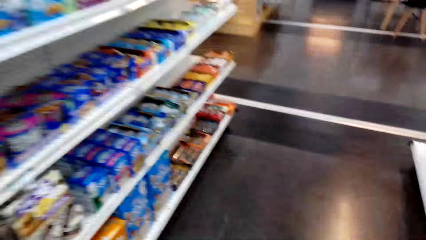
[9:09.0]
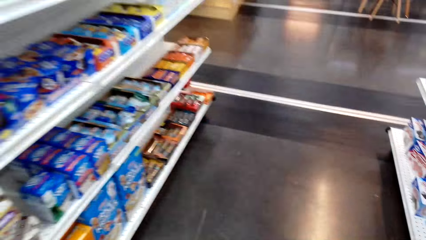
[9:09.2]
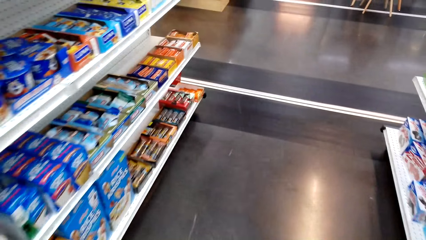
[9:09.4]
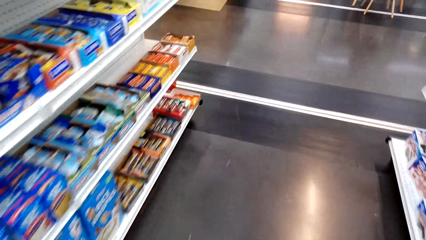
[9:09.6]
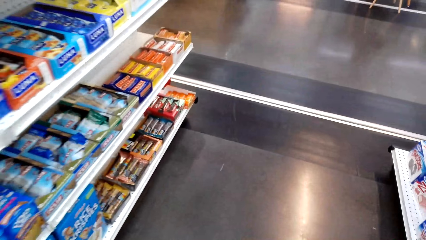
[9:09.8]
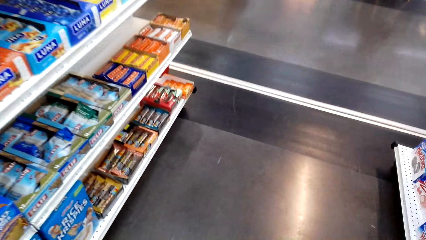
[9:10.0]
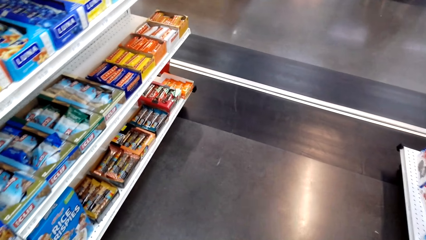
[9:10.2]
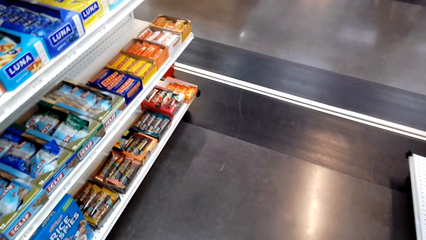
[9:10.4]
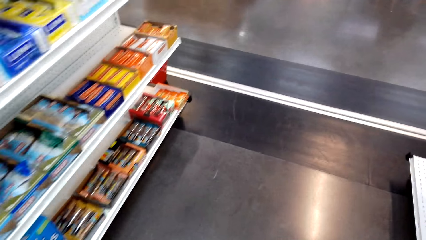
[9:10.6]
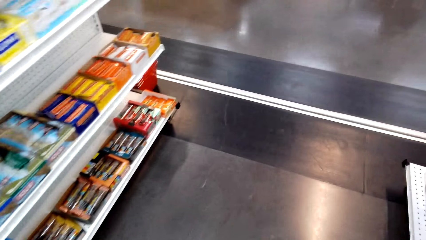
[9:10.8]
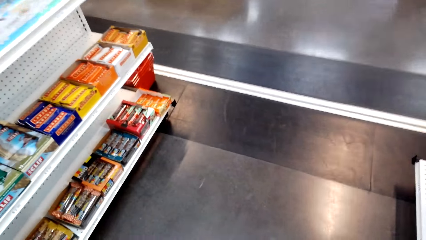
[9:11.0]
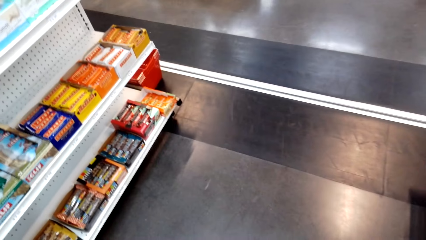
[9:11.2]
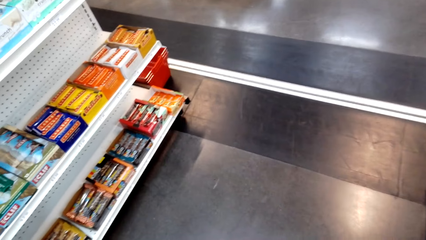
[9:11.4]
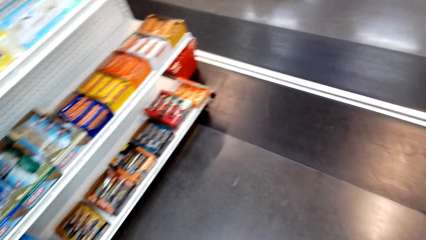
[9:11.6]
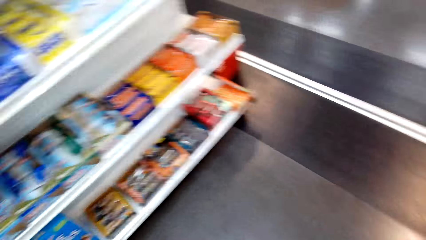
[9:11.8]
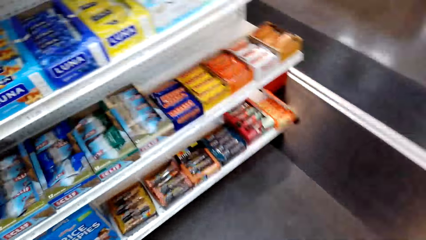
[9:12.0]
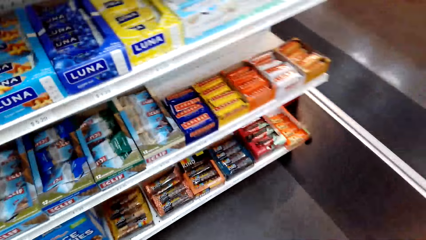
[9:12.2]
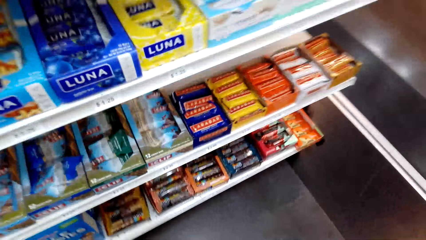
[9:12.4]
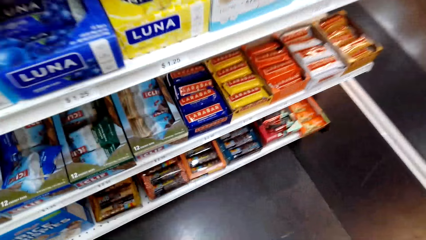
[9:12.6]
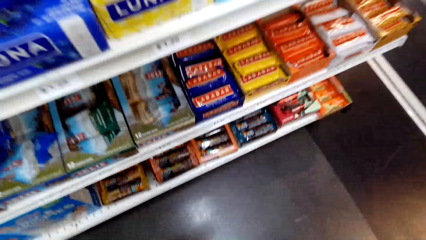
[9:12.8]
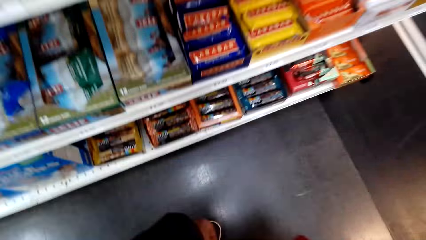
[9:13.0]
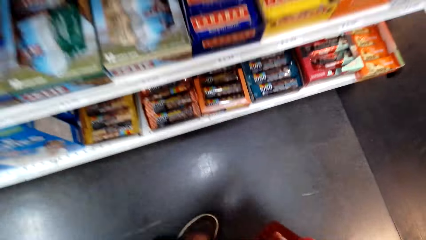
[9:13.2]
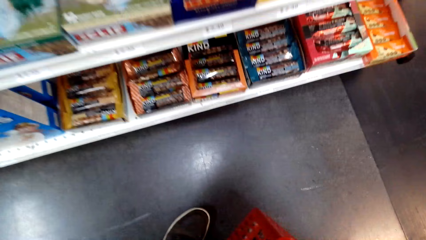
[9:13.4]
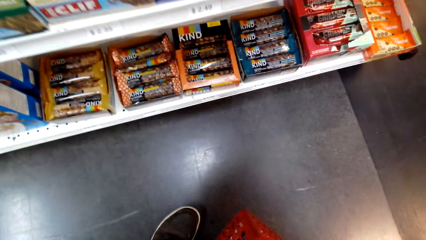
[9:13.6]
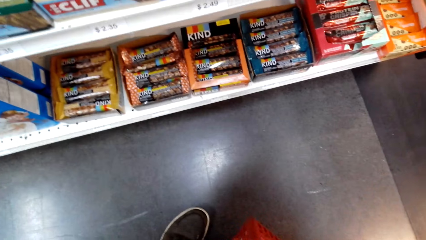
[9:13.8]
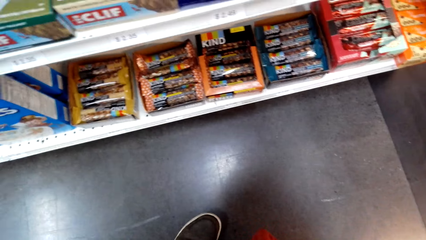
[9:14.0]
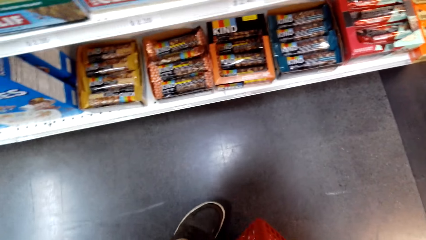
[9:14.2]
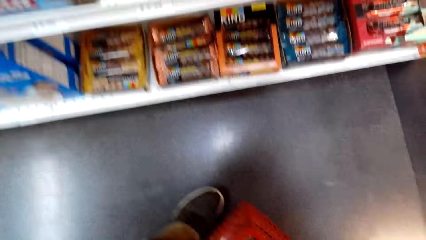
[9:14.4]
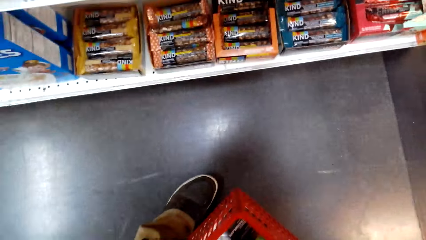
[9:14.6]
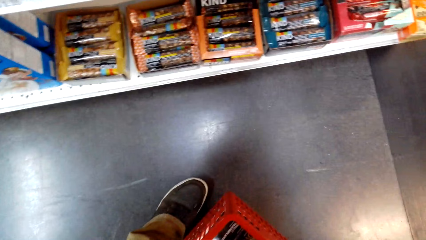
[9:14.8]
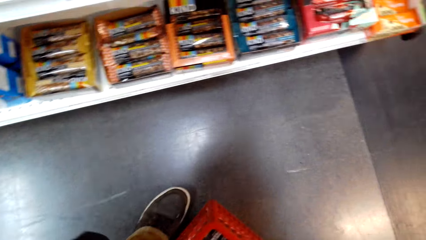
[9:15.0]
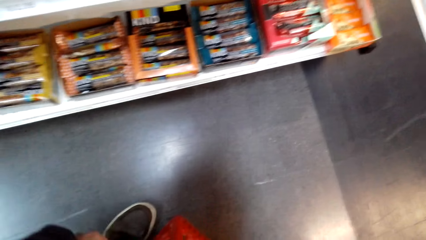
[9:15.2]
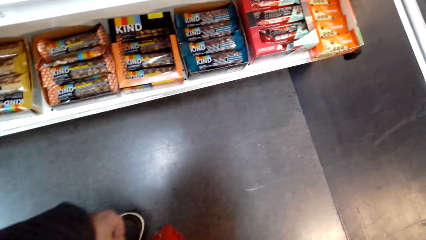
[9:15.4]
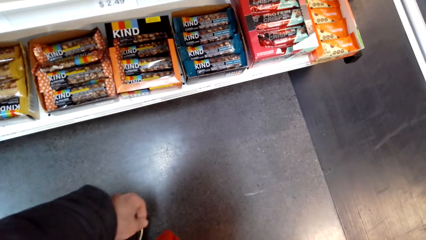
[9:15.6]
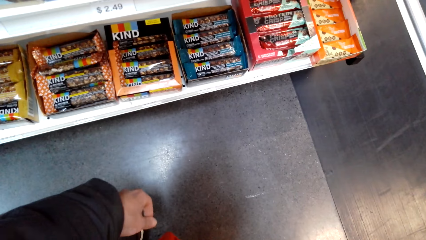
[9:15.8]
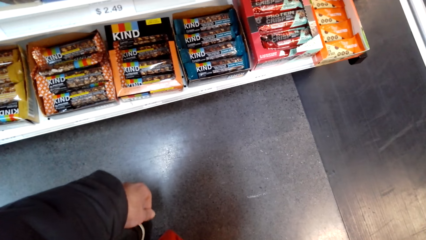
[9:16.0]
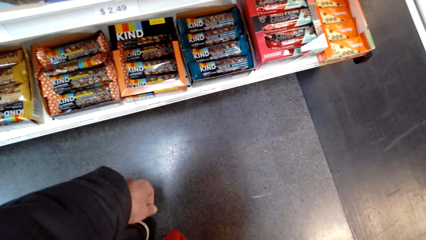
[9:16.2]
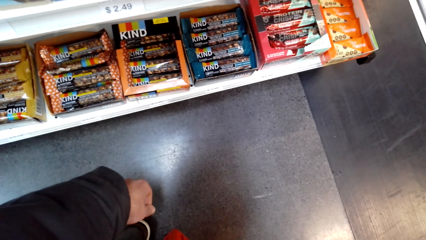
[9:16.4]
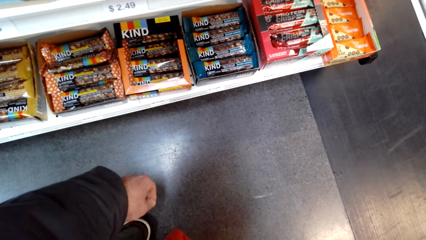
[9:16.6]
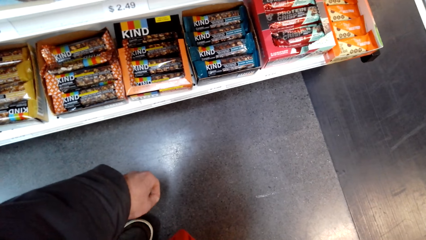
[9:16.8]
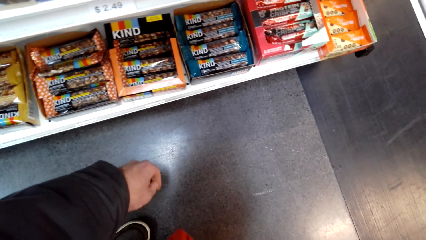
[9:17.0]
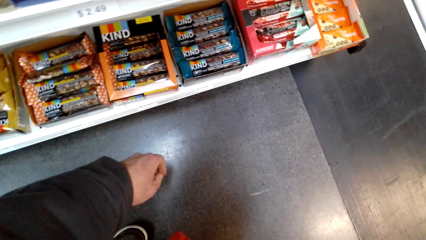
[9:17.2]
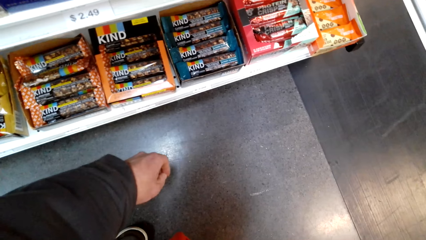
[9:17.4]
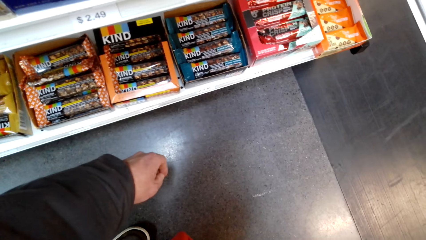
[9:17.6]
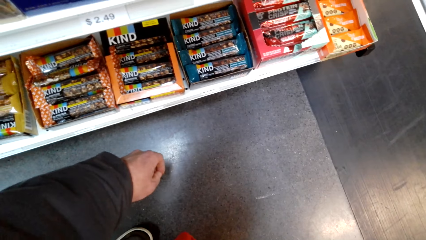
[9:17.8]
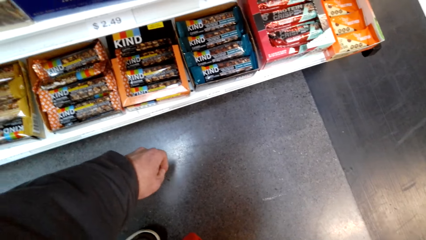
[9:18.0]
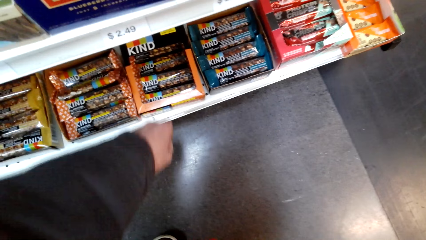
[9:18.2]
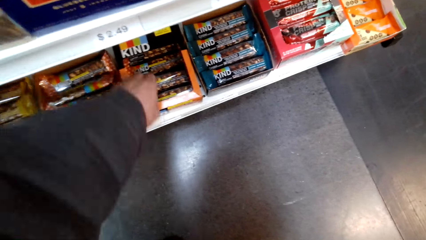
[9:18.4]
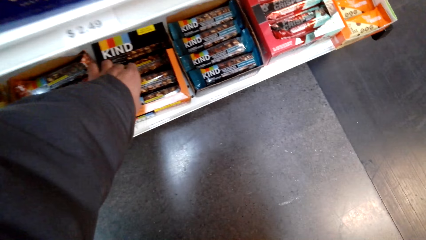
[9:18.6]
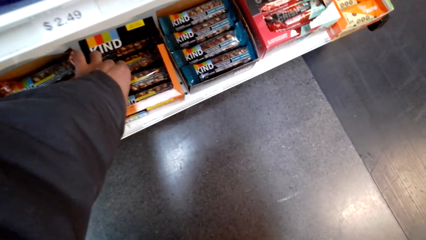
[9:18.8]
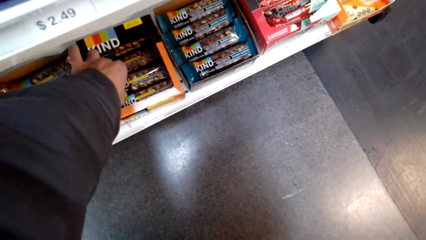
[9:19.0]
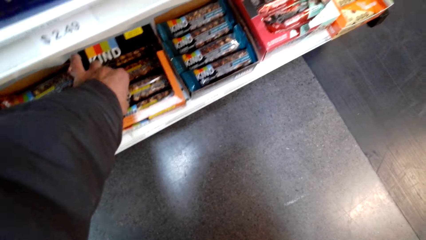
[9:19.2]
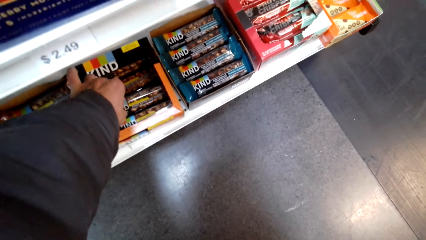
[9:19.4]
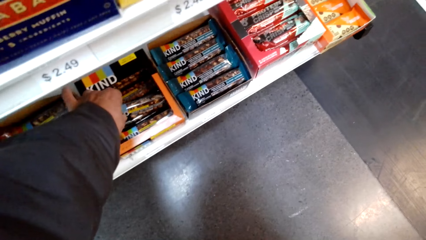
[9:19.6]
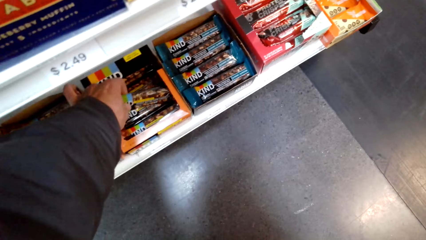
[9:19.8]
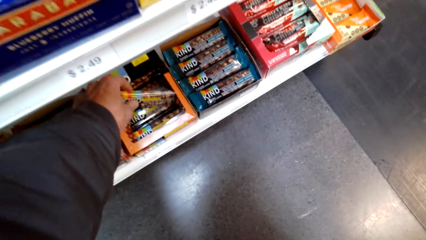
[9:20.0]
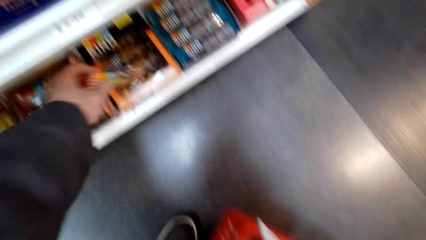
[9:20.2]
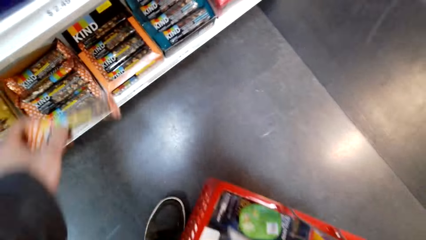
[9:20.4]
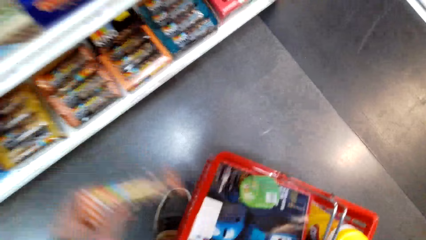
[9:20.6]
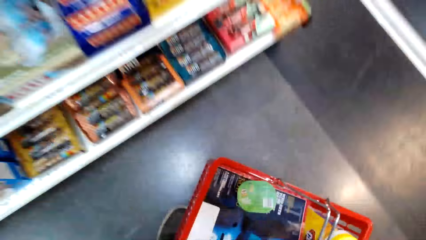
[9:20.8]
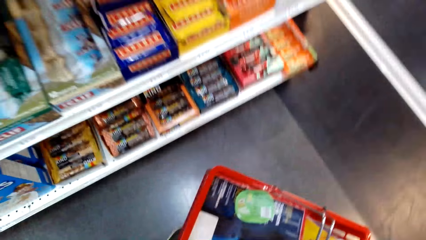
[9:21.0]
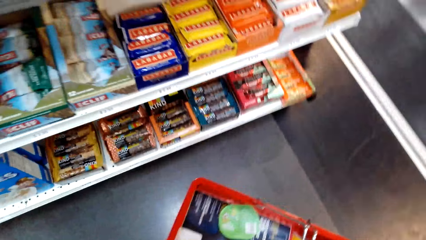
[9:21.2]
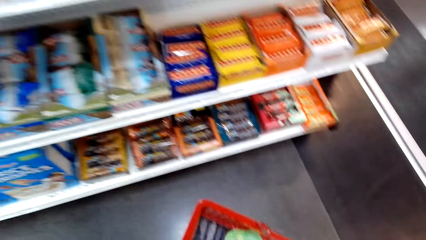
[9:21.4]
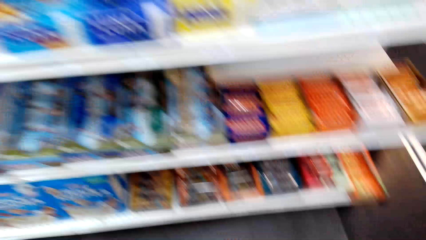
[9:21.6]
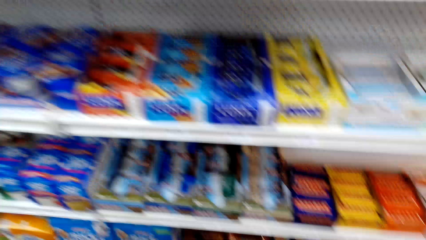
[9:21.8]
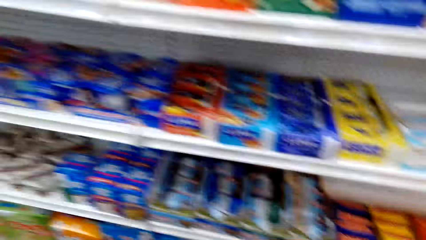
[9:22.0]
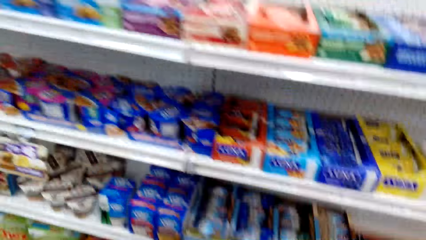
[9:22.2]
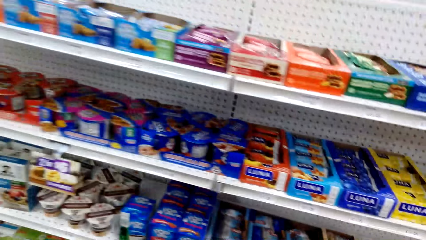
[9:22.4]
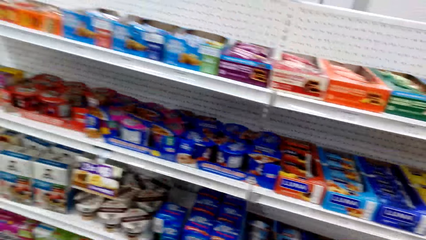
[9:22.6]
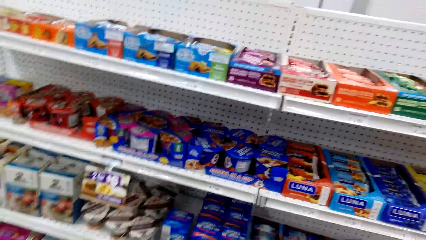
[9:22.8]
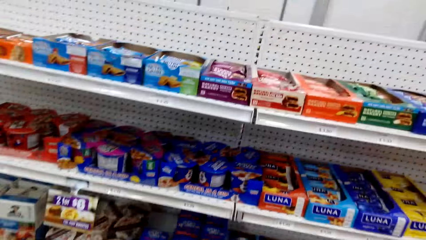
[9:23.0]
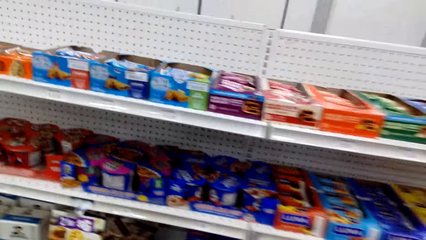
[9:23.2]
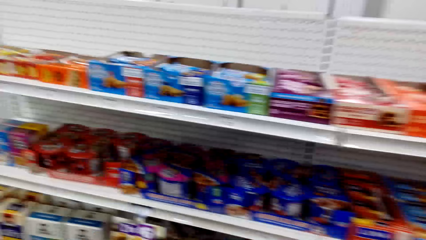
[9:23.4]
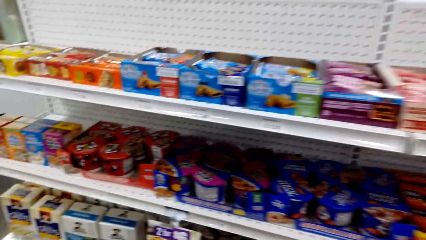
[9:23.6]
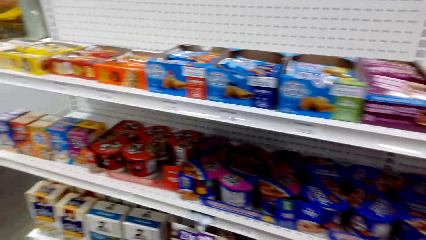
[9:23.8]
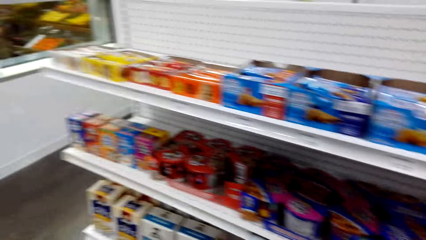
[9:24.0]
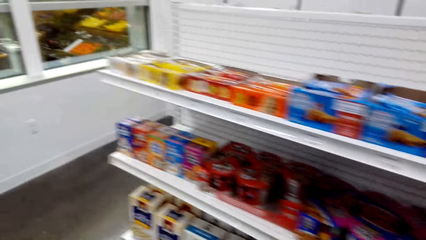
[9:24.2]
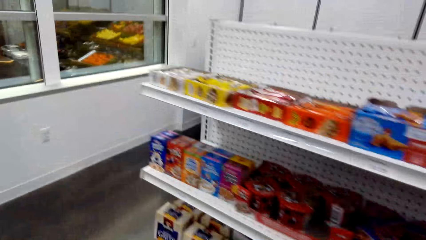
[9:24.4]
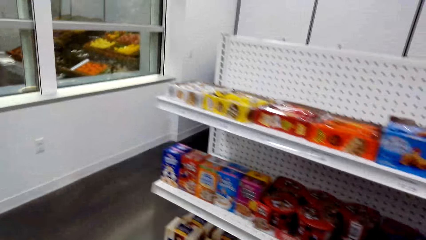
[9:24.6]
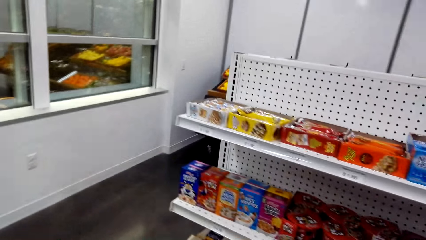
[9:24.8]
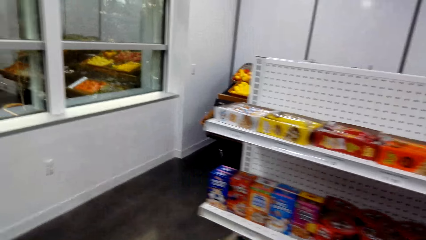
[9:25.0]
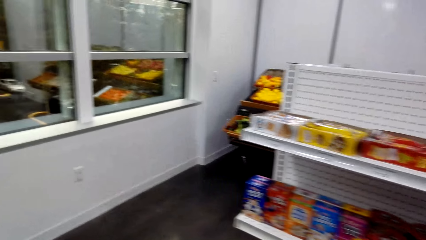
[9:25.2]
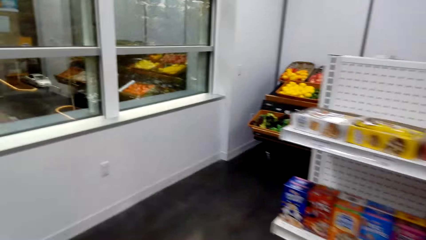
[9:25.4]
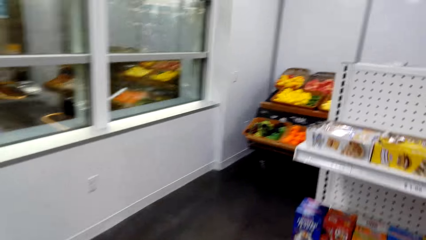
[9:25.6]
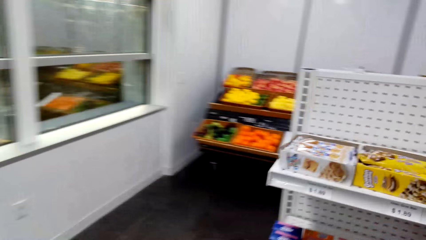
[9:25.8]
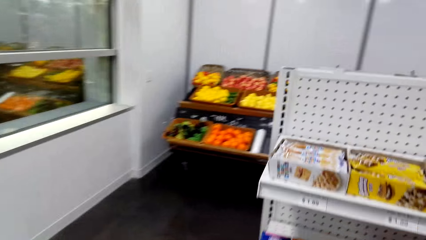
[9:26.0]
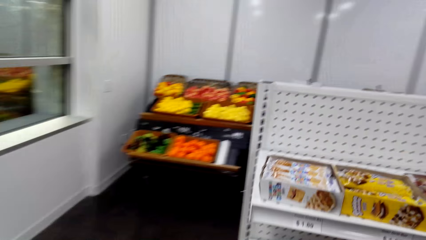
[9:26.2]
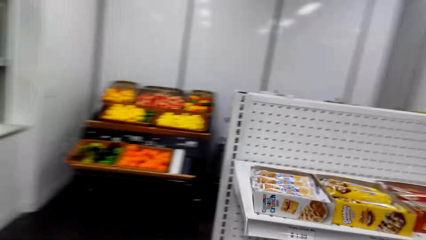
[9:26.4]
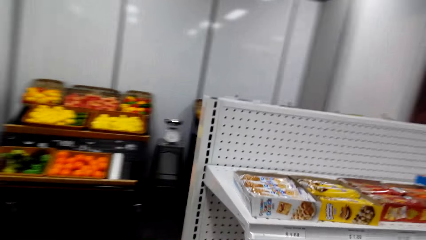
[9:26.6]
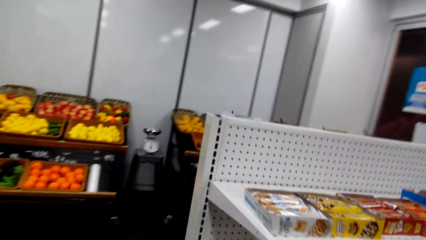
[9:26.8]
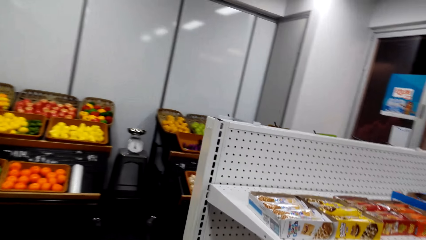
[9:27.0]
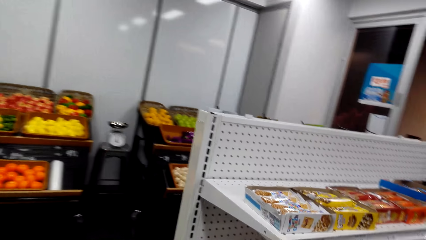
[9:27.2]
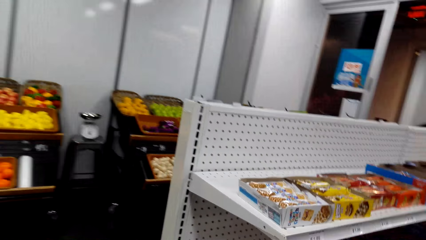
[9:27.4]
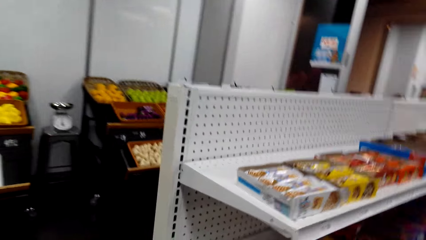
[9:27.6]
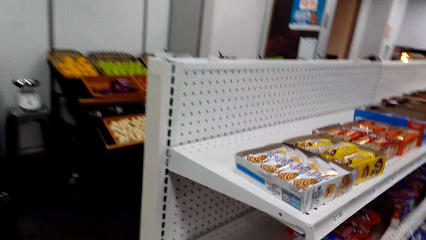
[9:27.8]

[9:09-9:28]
The camera wearer stares at an item on the shelf. They squat. They hold a package on the shelf. They pick up a Kind. They hold a shopping trolley. They put the Kind in the basket. They turn around. They walk around.
